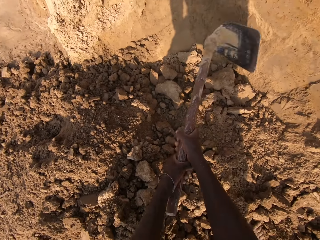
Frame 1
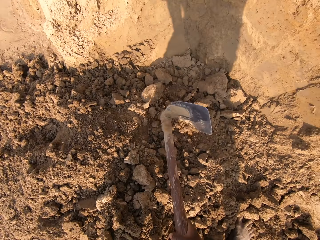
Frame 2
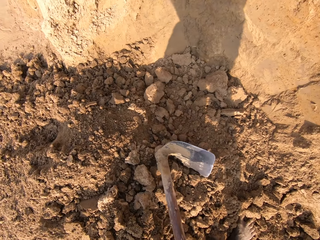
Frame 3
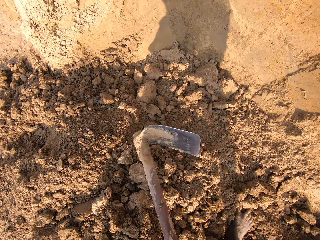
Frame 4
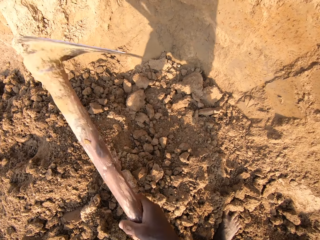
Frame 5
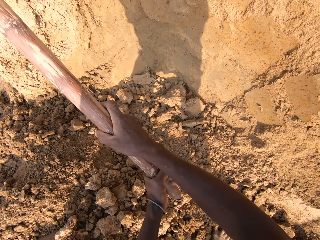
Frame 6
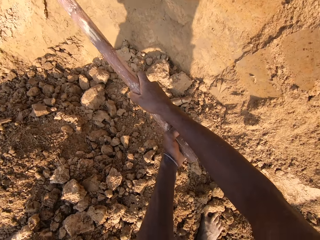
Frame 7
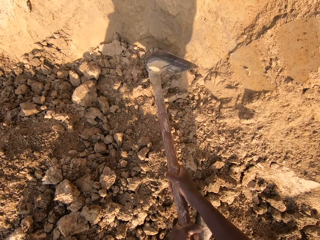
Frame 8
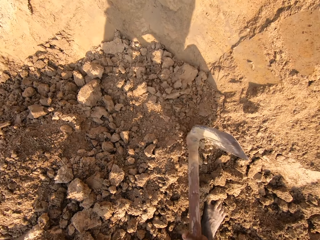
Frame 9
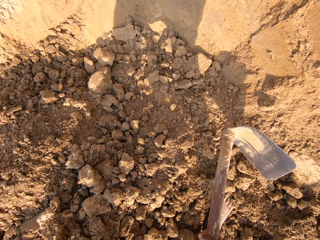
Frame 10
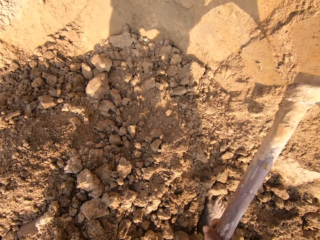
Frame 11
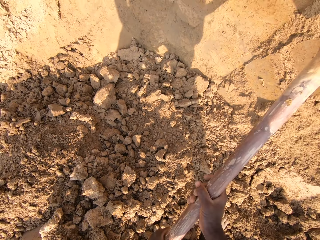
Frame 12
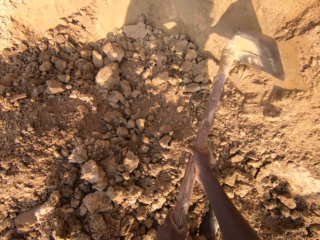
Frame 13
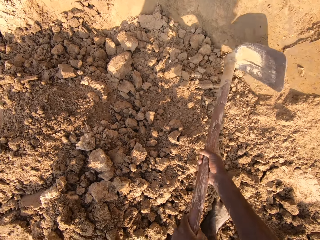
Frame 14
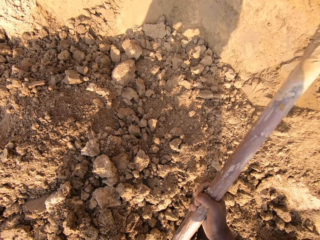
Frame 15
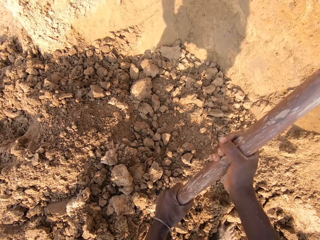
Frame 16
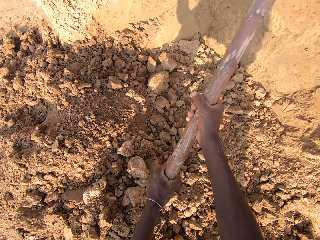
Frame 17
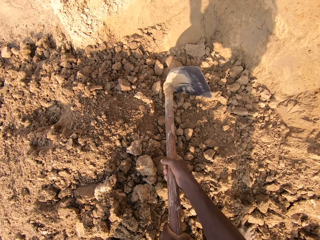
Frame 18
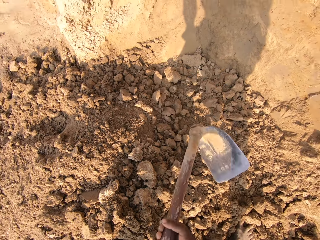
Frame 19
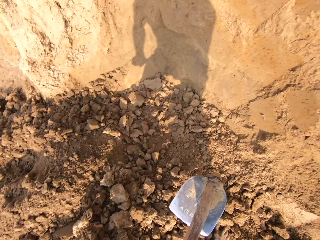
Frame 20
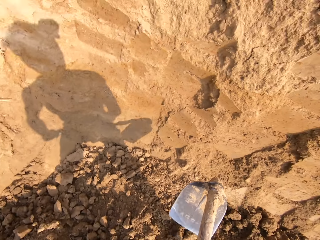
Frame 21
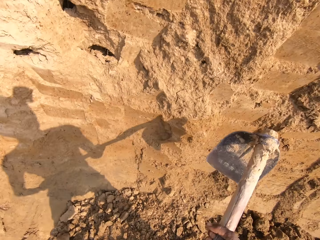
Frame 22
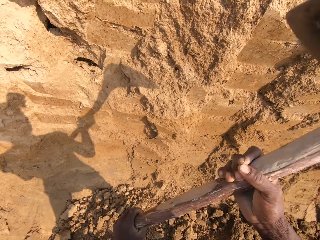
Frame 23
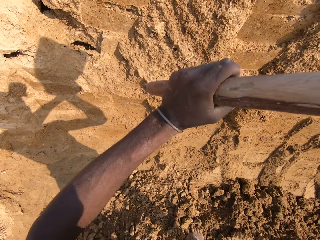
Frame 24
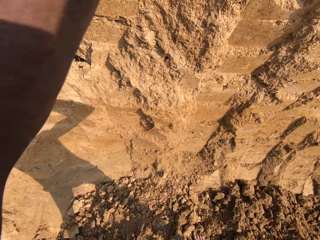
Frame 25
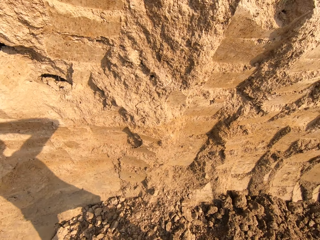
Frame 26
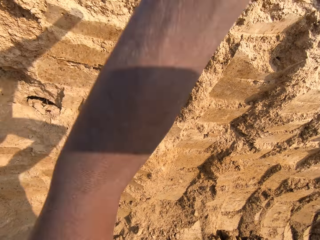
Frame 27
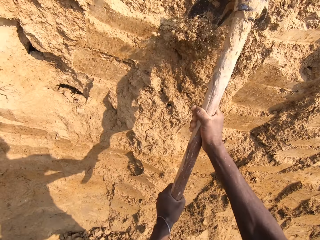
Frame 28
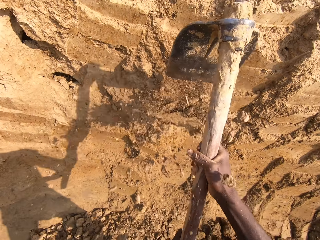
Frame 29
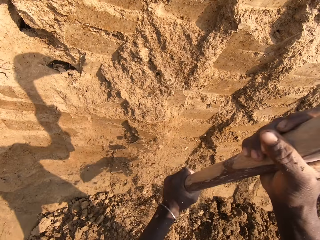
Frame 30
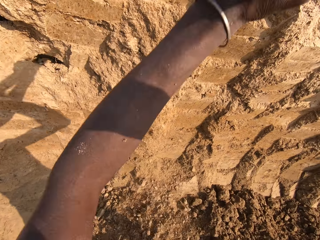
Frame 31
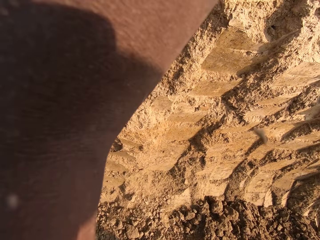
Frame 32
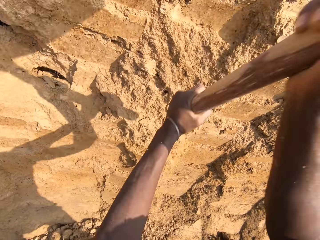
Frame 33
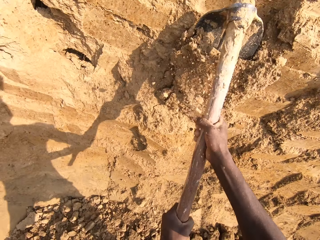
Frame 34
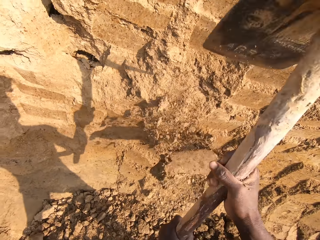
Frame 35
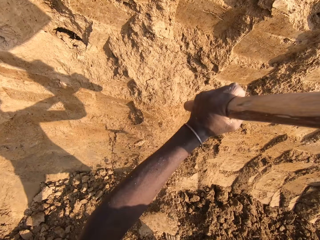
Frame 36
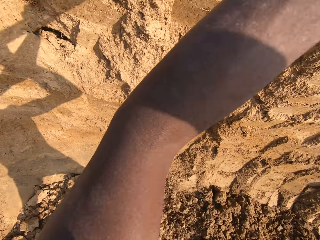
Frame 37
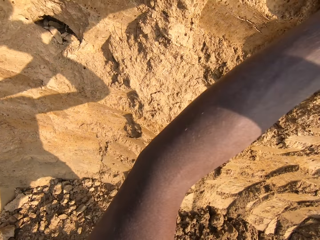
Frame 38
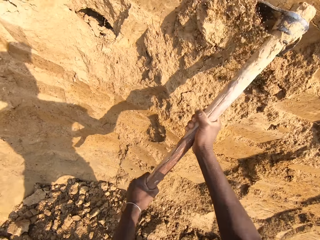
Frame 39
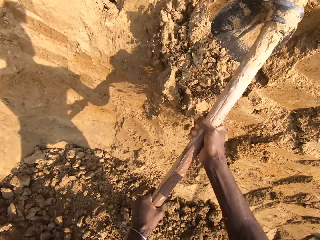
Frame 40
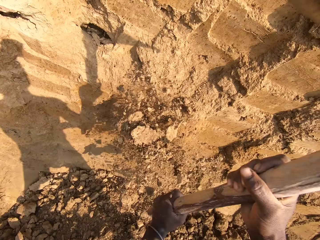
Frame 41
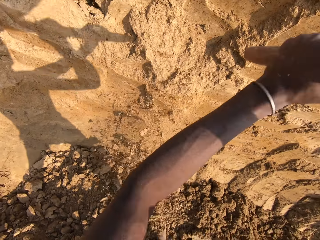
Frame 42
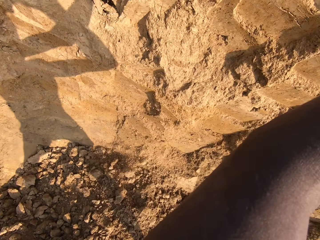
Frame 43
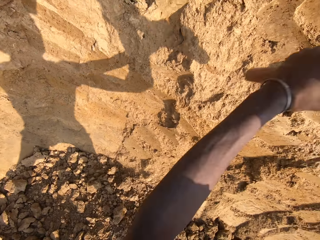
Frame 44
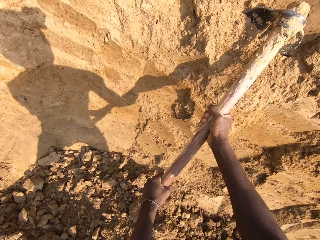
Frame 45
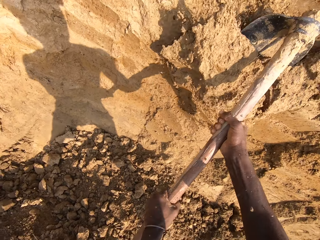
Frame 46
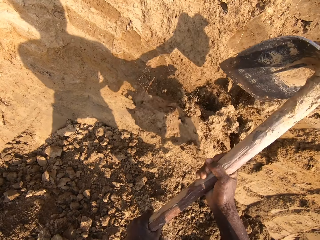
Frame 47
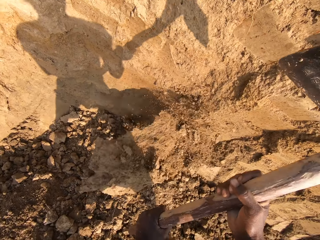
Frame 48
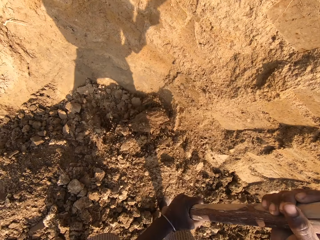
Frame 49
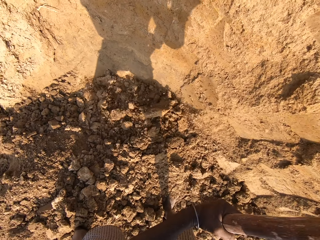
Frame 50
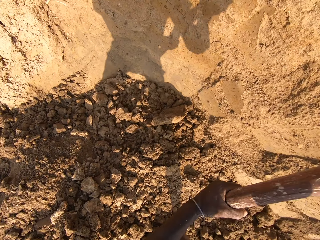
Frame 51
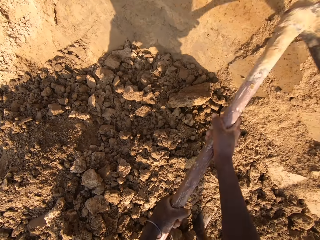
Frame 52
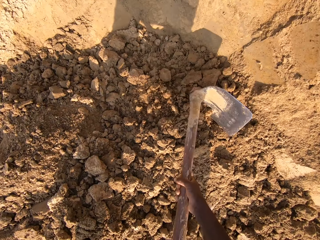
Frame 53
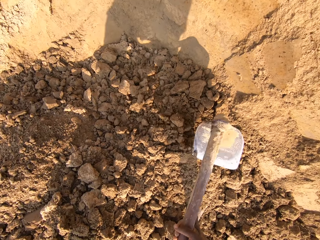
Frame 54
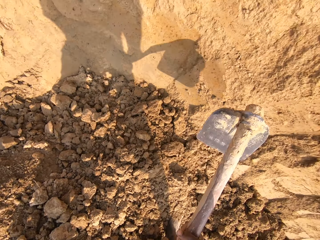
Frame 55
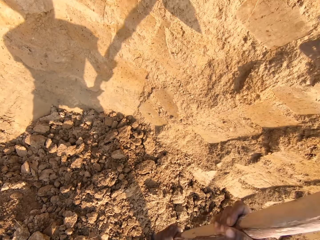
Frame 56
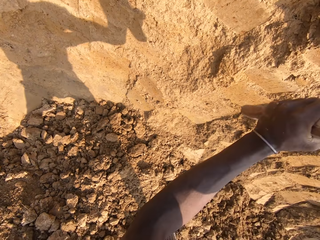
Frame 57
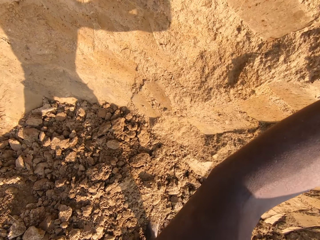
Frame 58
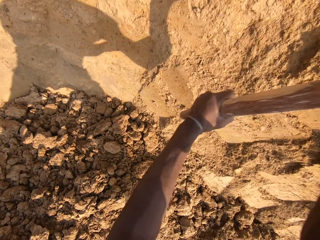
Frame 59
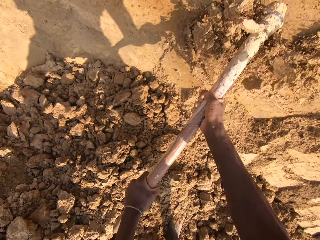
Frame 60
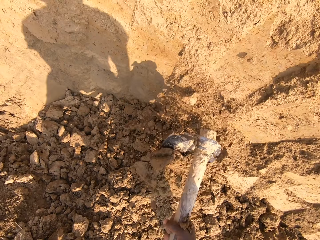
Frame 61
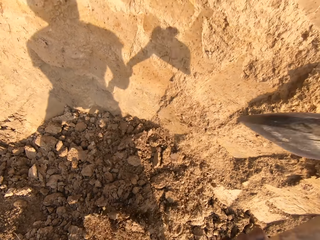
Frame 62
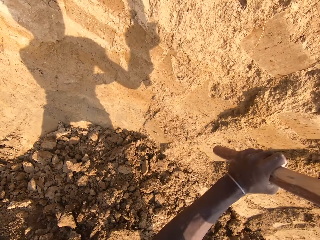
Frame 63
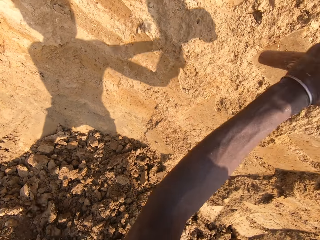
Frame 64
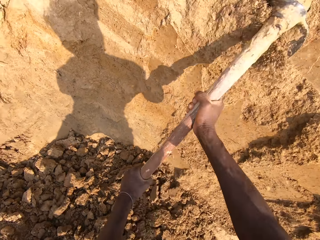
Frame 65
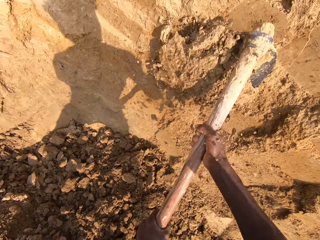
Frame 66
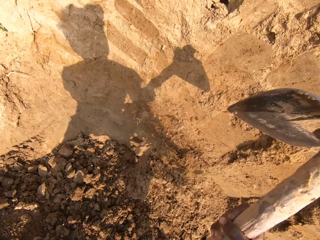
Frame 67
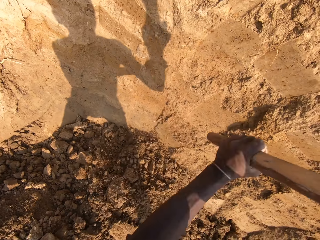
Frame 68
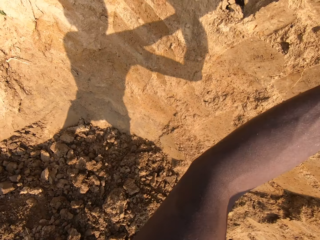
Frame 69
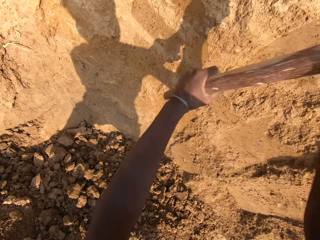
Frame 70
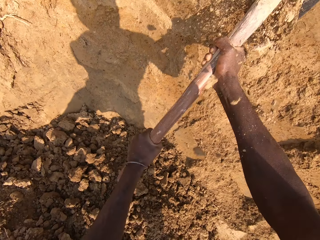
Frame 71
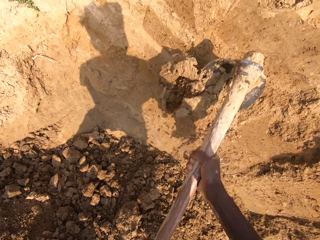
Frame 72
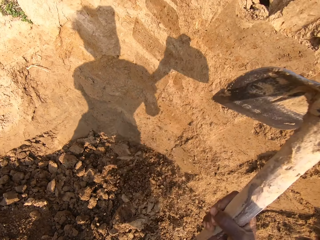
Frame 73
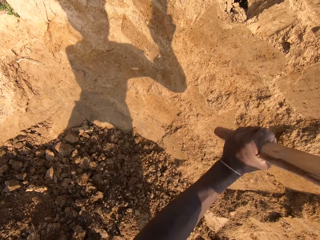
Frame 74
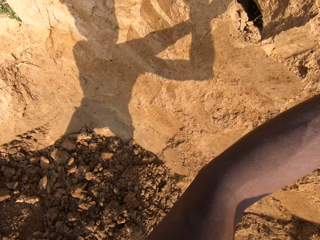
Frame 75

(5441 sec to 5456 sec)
The camera wearer digs the ground with the hoe. They break the hard dirt with the hoe. They dig the ground with the hoe.

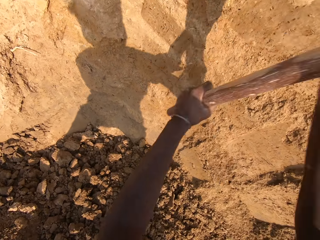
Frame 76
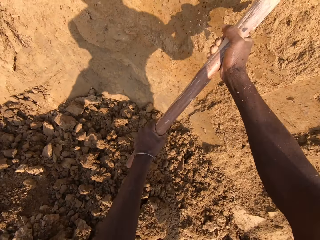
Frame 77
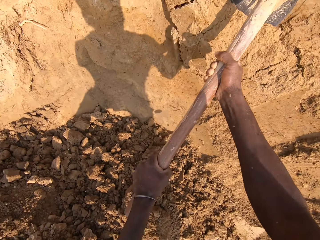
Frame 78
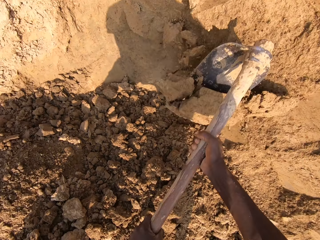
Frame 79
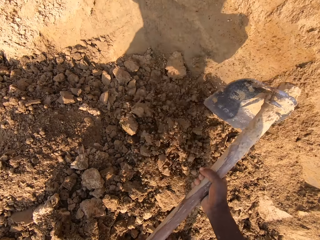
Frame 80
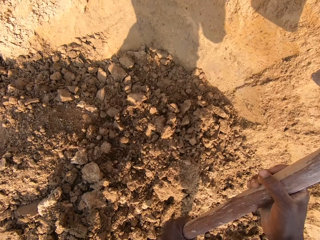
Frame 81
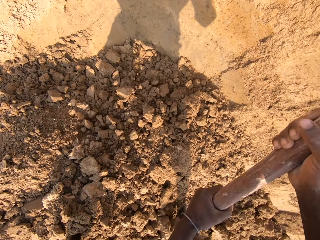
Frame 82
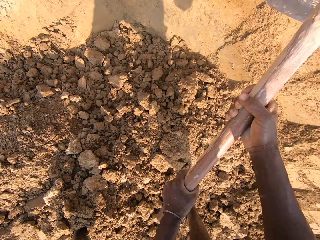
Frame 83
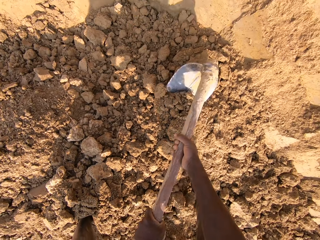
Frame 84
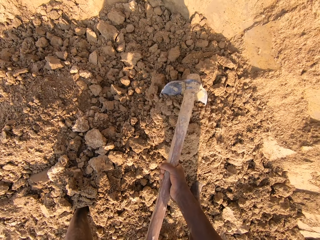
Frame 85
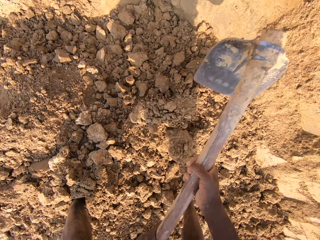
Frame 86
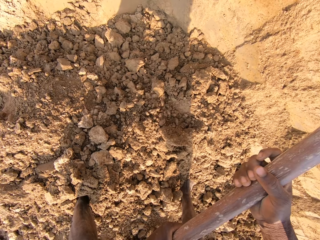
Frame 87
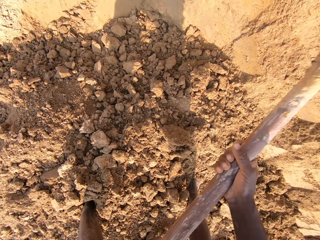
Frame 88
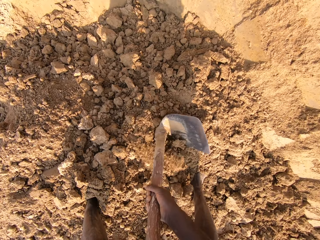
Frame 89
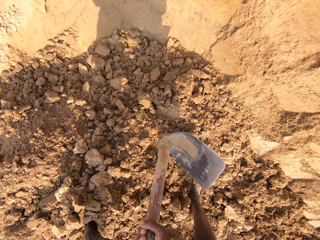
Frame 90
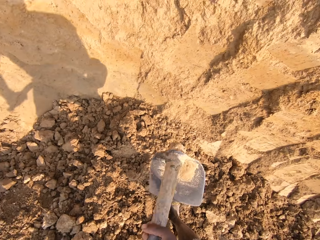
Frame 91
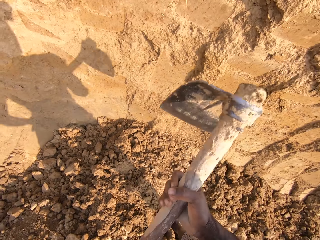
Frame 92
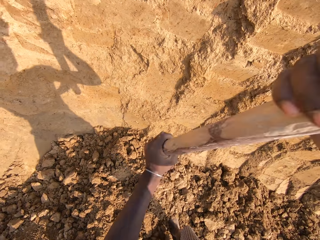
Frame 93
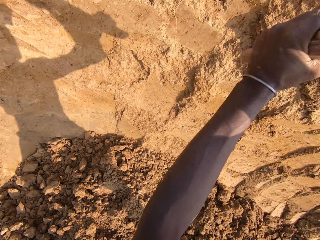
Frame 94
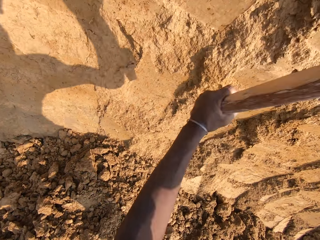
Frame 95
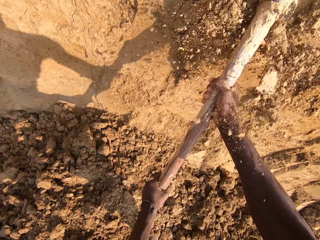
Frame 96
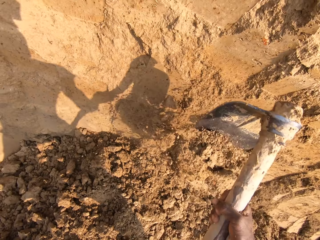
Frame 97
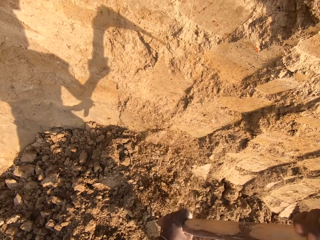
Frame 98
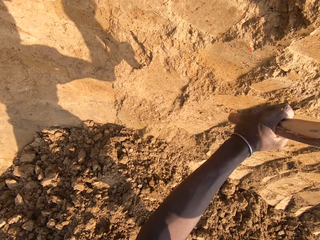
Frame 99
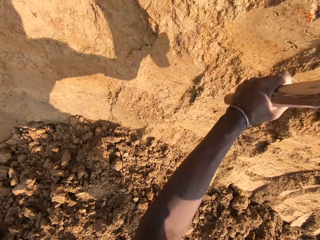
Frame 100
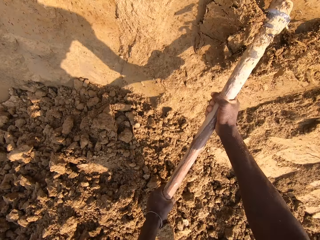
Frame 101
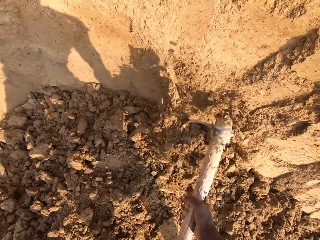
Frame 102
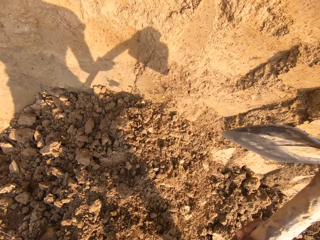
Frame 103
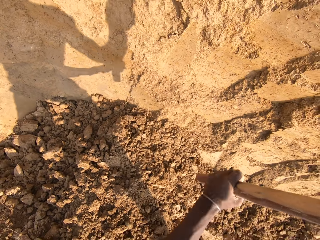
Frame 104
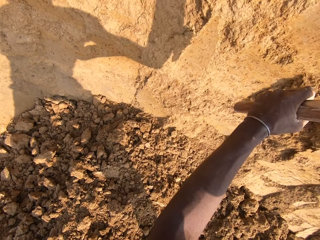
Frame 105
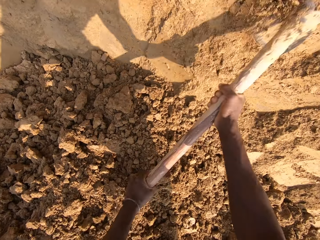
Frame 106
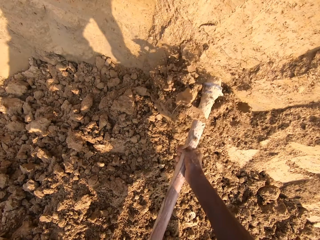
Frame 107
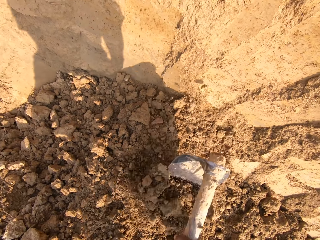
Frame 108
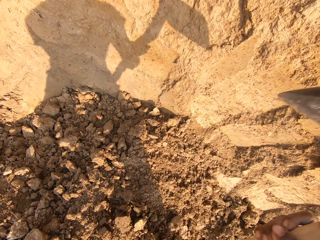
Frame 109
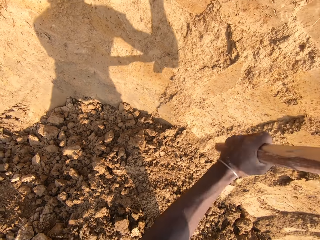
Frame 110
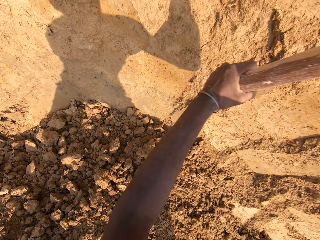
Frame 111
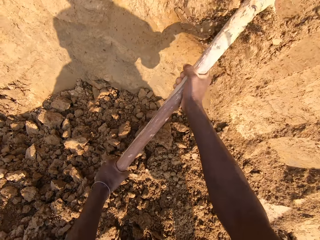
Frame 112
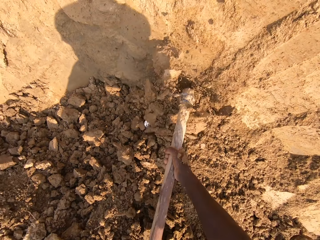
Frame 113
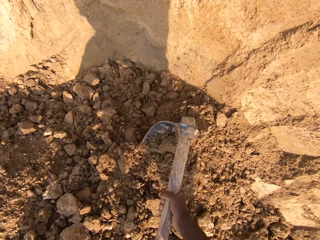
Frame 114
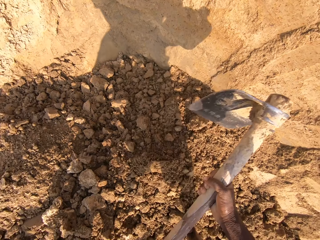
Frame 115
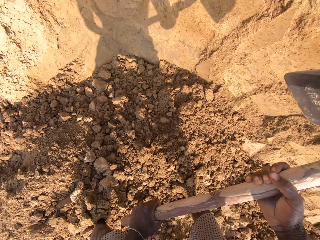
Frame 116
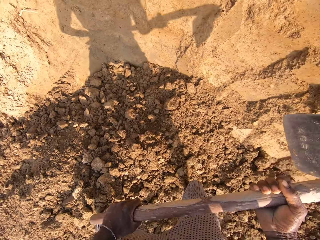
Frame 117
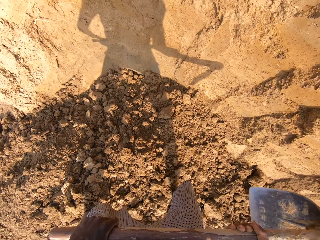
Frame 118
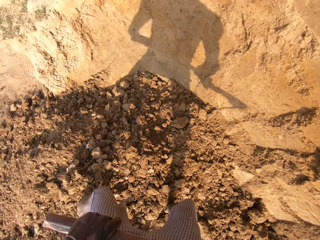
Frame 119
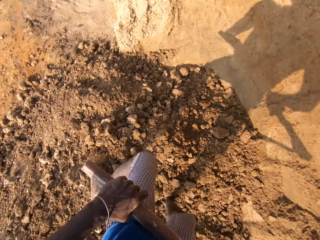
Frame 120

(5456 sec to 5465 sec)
The camera wearer breaks the hard dirt with the hoe. They dig the ground with the hoe.
